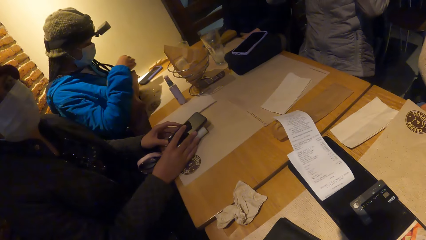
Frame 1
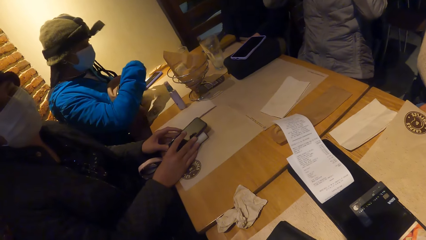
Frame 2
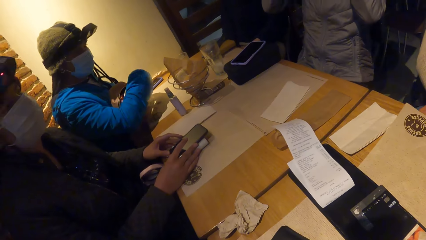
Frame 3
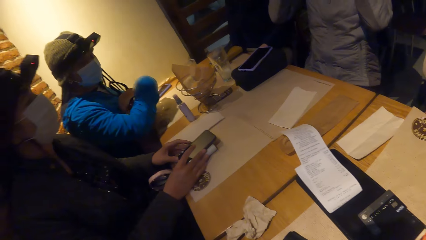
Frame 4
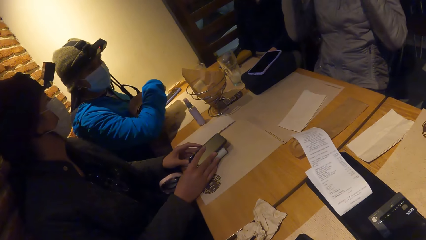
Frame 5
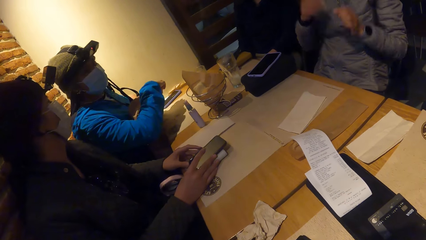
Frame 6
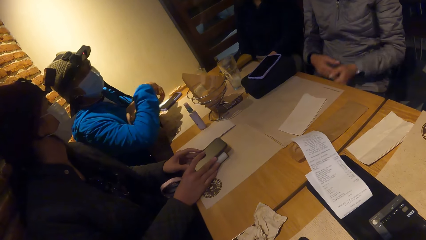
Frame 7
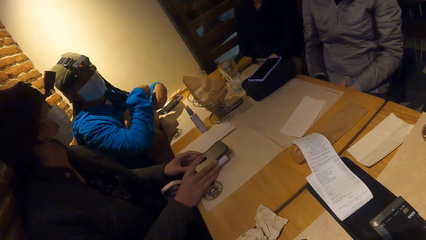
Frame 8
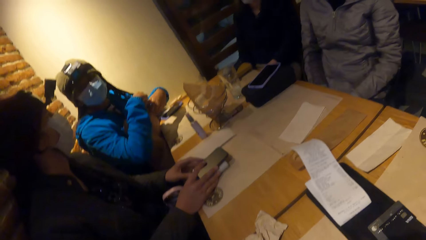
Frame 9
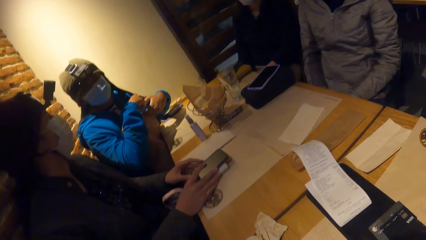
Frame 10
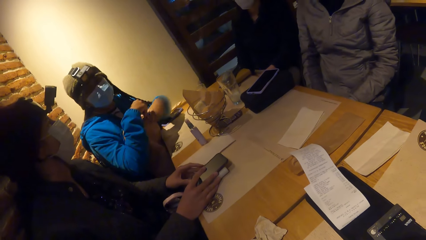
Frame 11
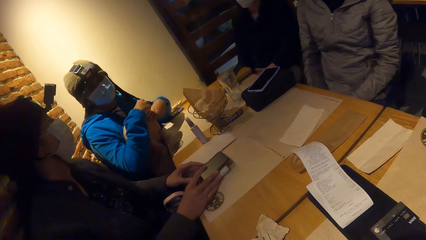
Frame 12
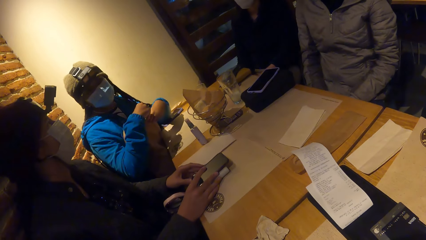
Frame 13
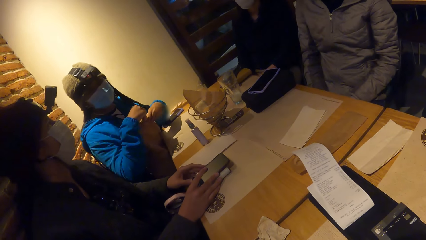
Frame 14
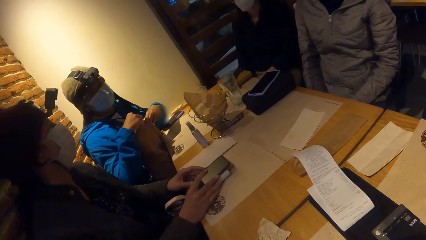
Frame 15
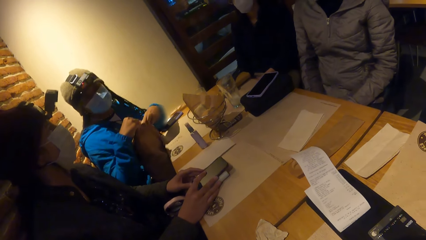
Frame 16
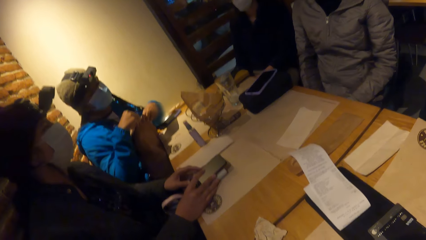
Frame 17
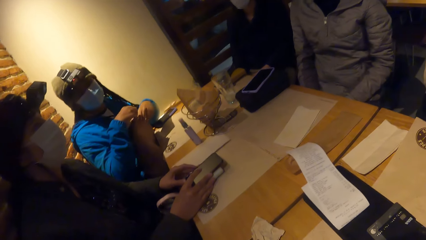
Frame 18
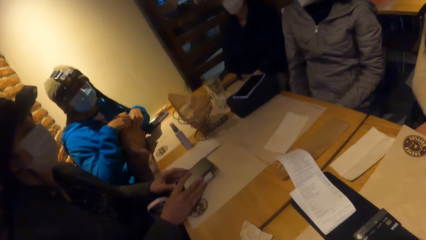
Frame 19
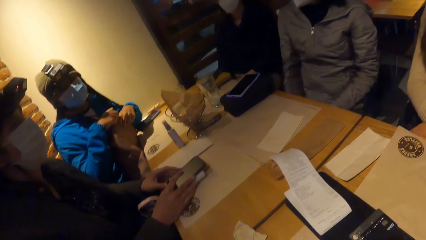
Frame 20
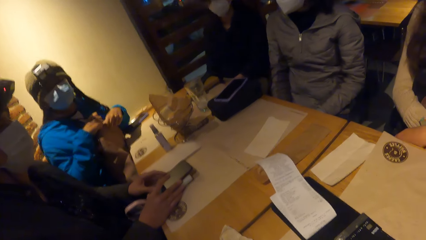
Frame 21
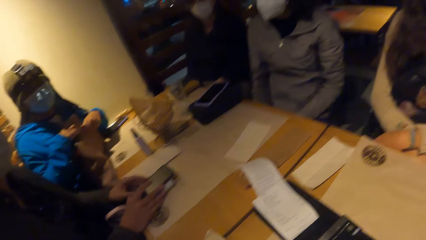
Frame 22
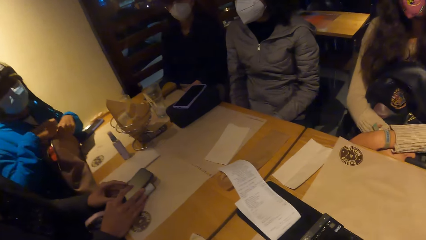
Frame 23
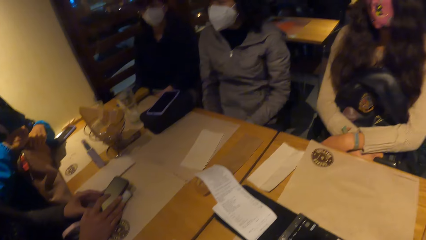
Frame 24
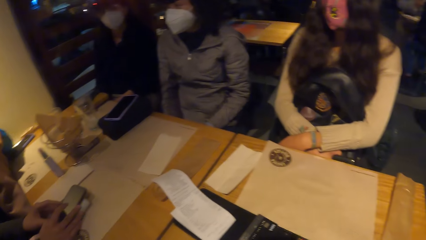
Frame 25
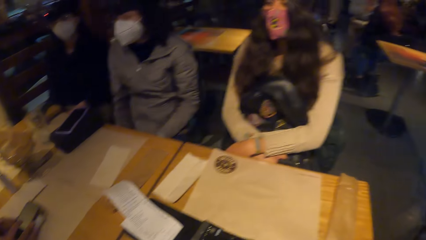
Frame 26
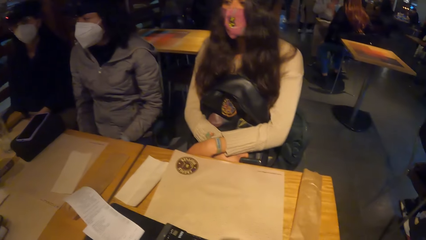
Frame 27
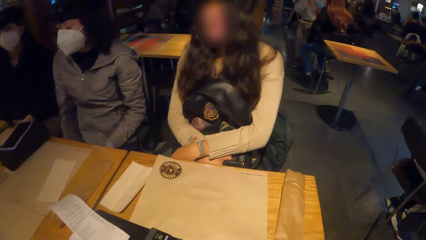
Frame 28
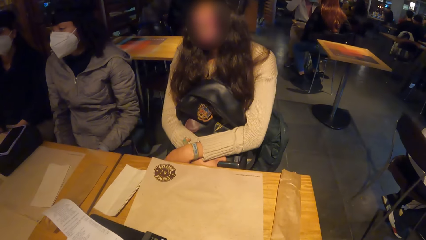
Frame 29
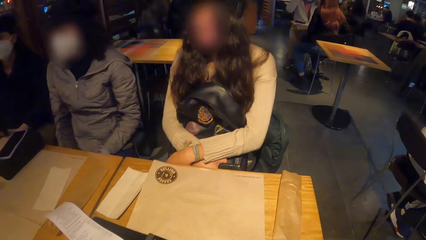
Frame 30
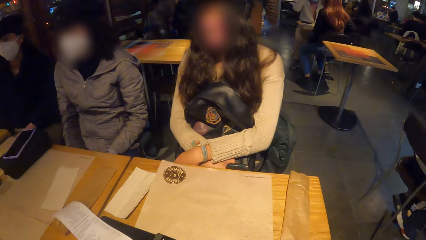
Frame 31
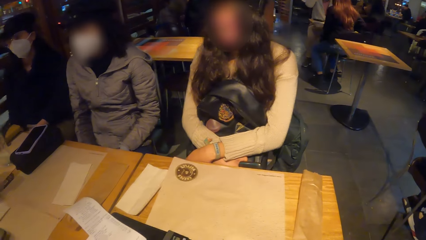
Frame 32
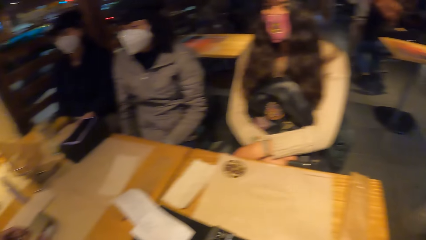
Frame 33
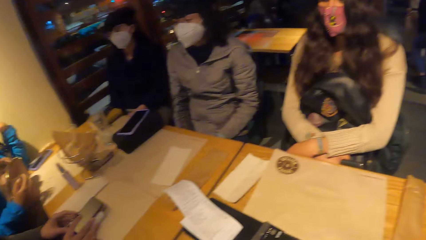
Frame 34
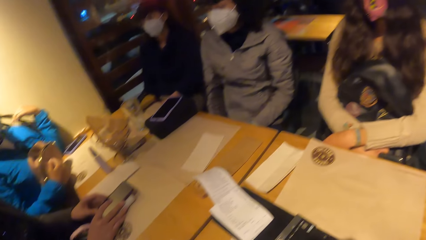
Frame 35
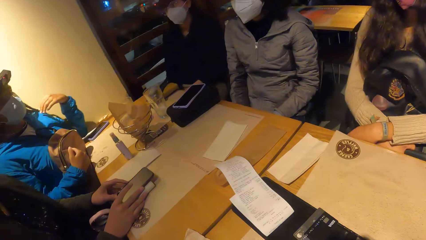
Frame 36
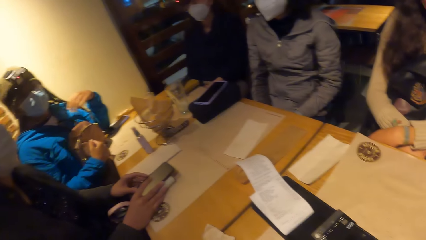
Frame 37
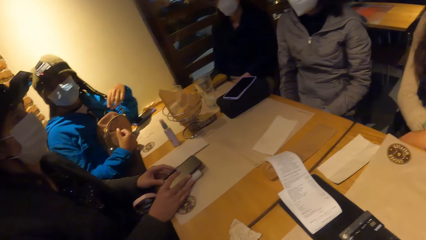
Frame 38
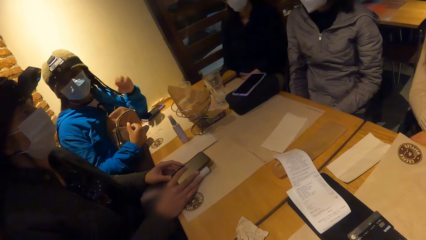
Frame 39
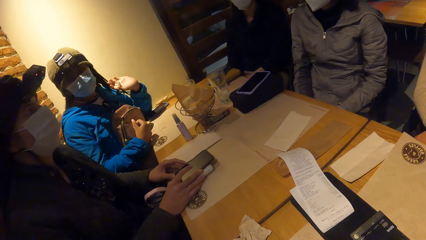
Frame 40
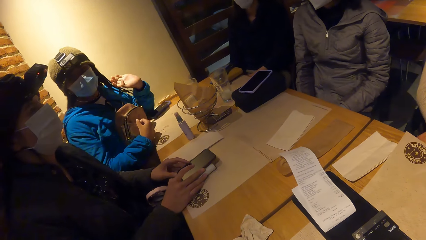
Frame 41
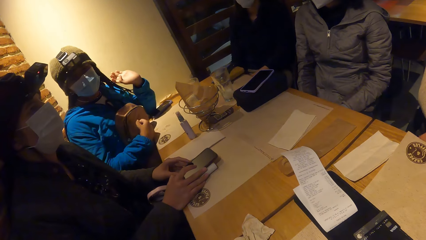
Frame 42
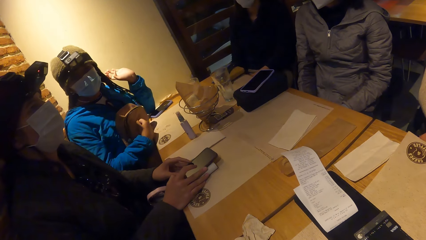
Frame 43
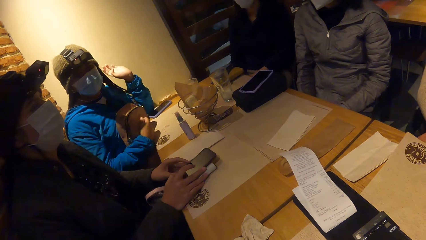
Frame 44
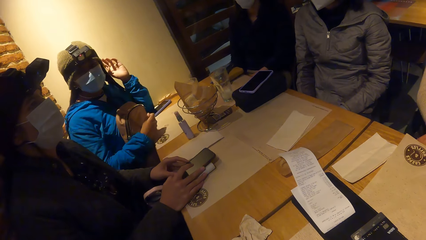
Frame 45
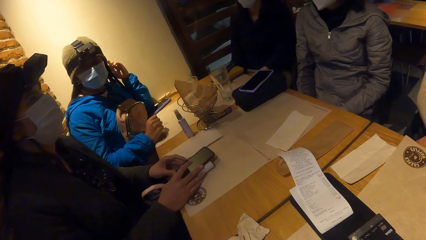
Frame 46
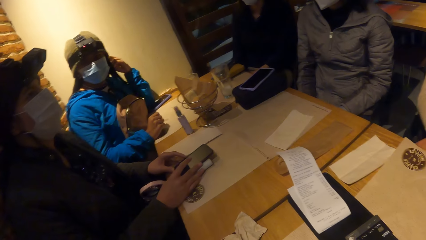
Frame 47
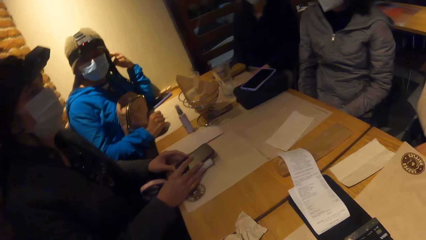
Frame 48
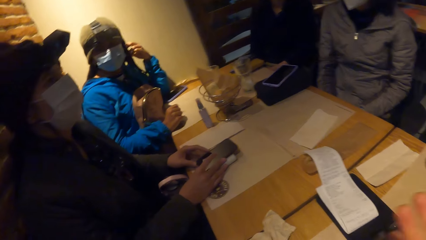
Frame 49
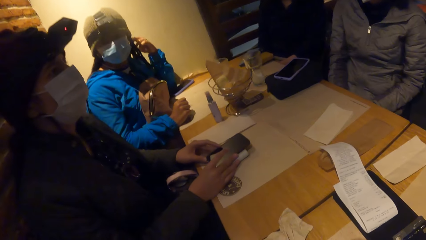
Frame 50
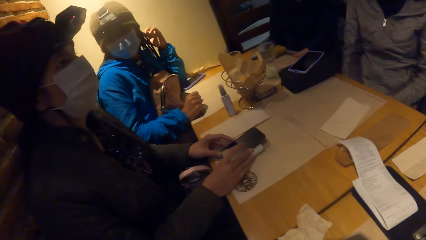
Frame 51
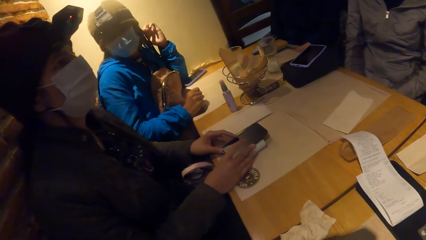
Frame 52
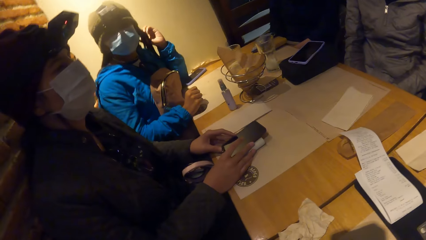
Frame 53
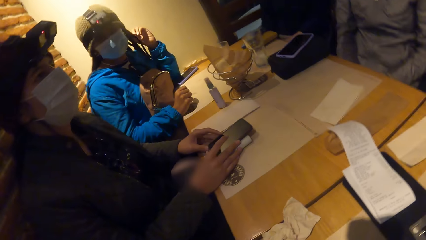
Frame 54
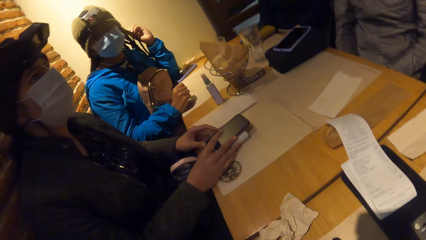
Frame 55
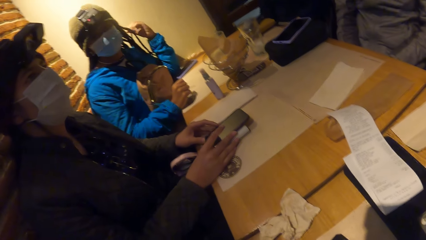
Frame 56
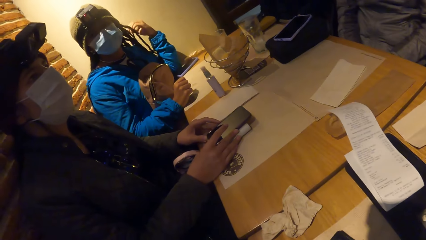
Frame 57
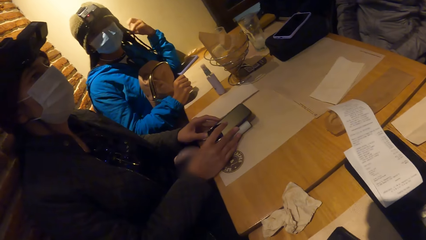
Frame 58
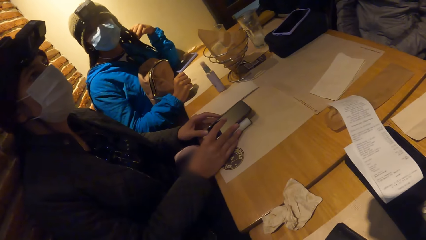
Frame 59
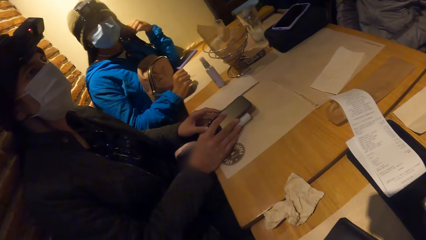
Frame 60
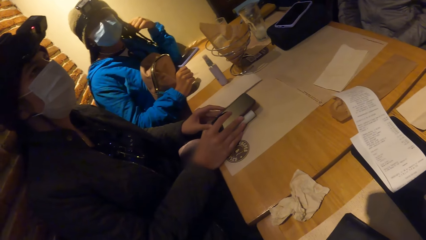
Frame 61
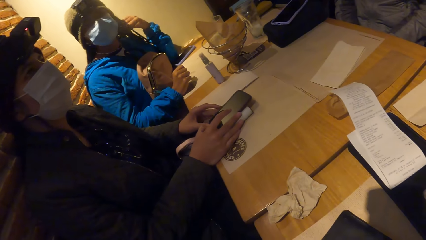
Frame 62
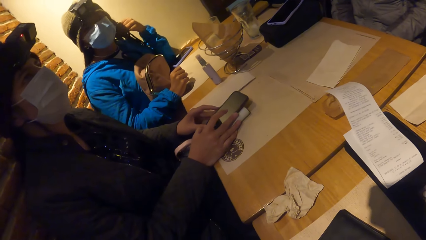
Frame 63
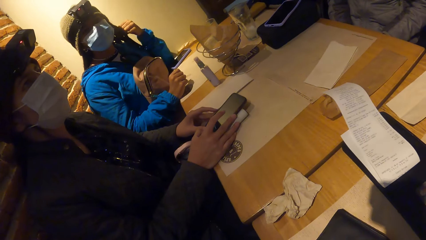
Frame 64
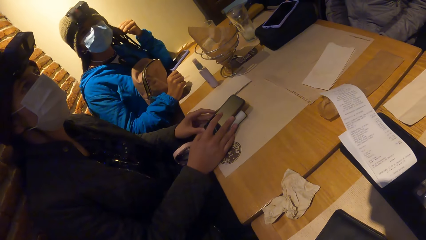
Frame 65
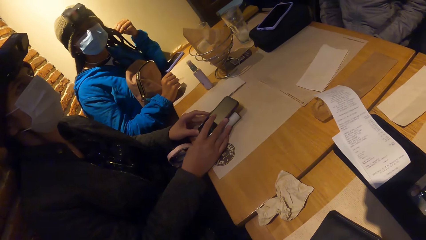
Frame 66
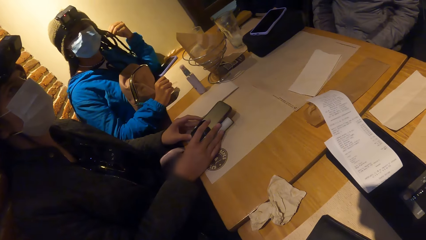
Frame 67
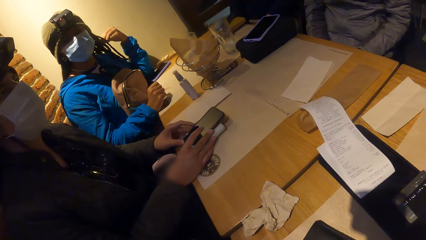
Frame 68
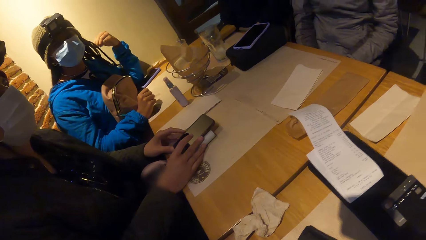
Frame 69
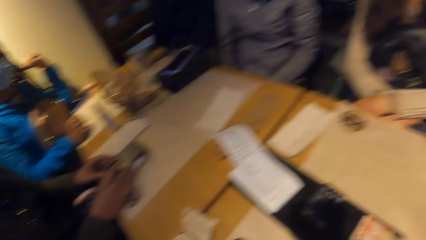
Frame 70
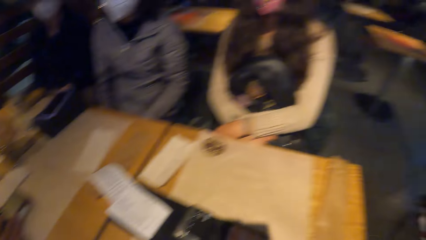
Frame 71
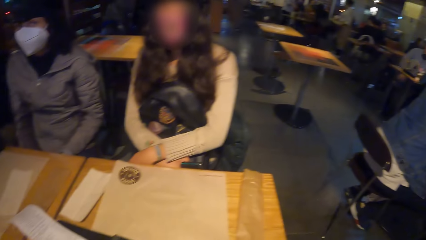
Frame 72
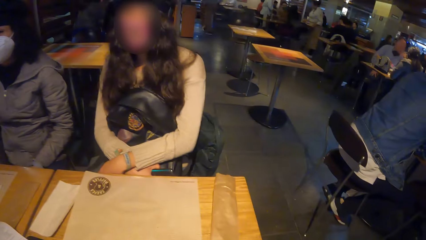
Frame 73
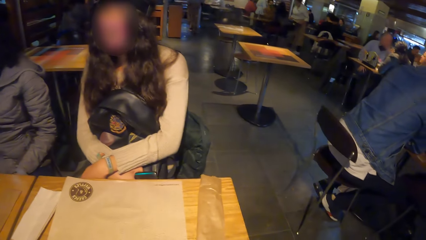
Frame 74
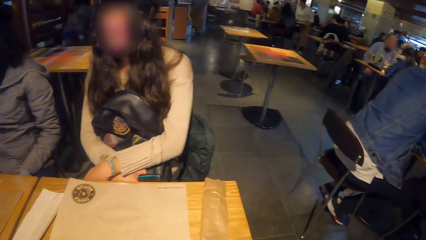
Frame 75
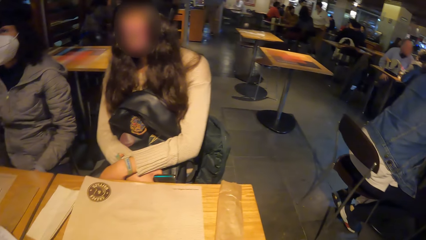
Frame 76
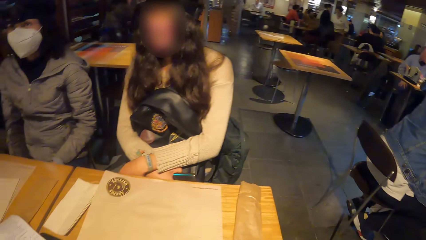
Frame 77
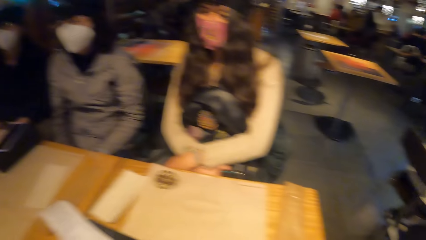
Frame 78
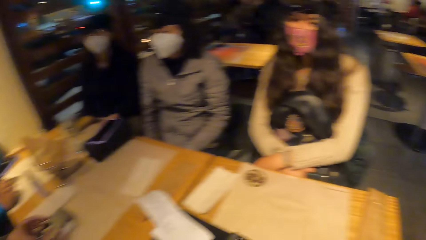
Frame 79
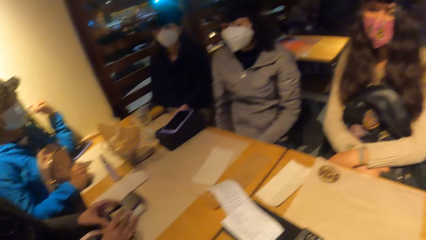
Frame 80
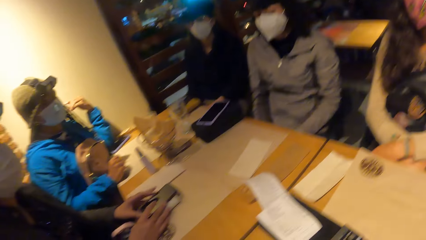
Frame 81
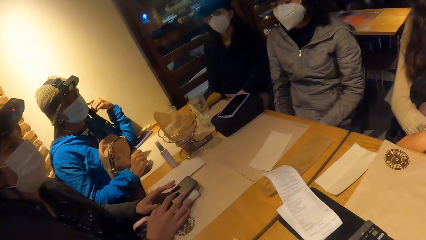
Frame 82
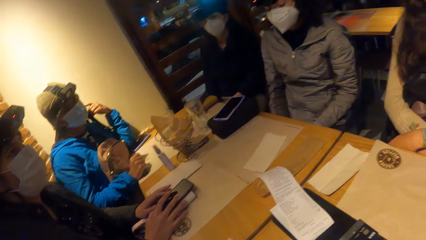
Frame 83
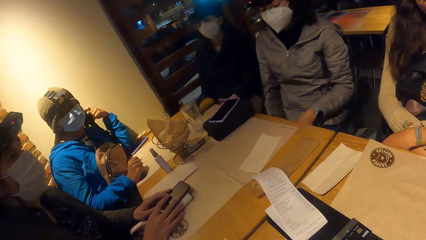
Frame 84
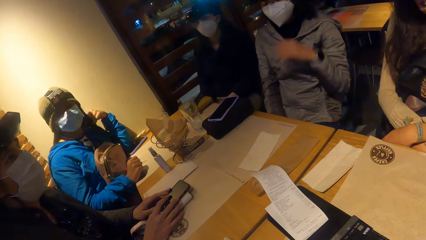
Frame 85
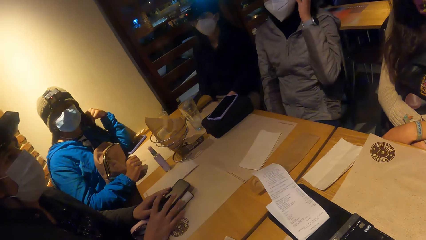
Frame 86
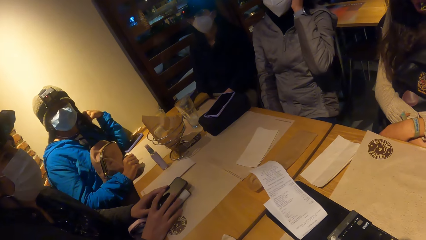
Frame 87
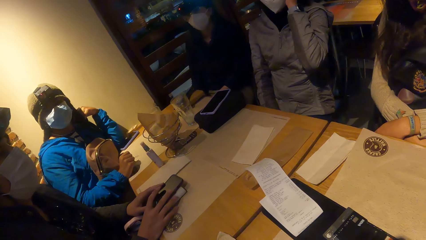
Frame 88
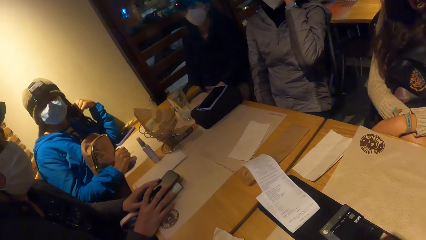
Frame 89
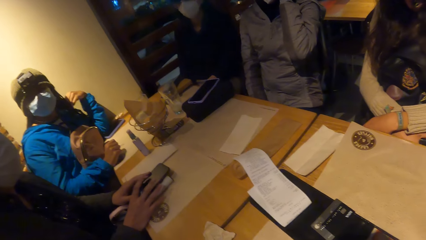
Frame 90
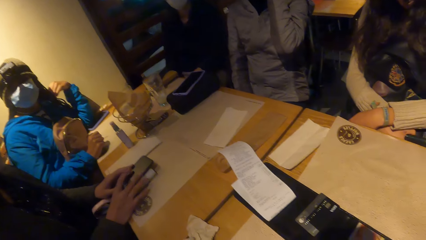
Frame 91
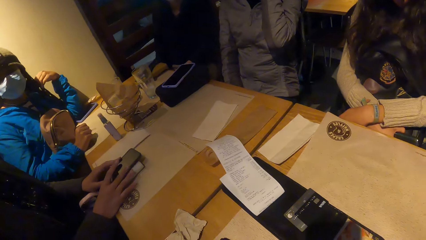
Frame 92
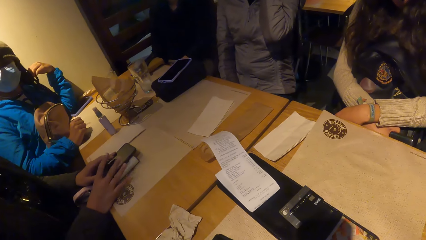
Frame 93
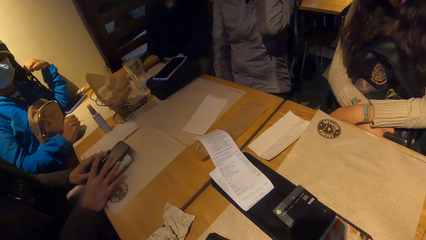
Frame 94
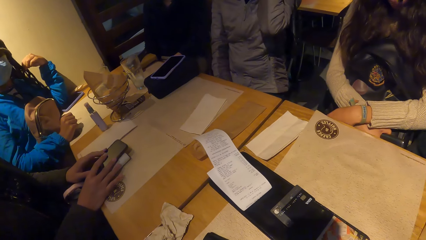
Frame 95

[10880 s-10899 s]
A woman holds her bag with her hands and zips her bag with her right hand. Another woman converses with a third woman. The camera wearer looks at the second woman. They look at the third woman. The first woman touches her hair with her left hand. The third woman converses with the camera wearer. The camera wearer looks at the second woman. A fourth woman touches her face with her left hand. A fifth woman taps the table with her right hand.
